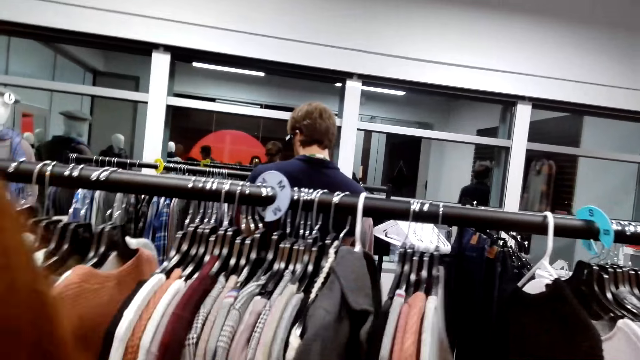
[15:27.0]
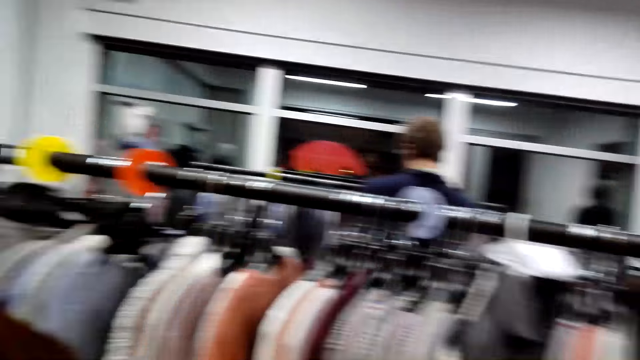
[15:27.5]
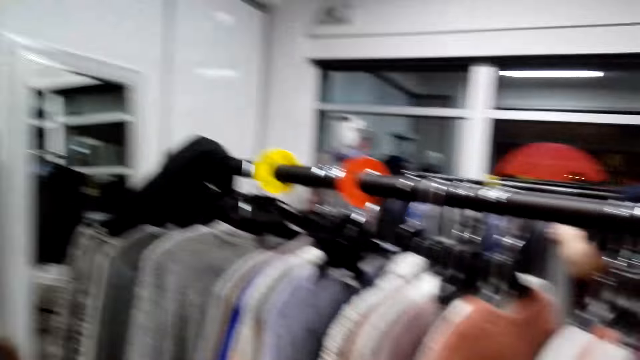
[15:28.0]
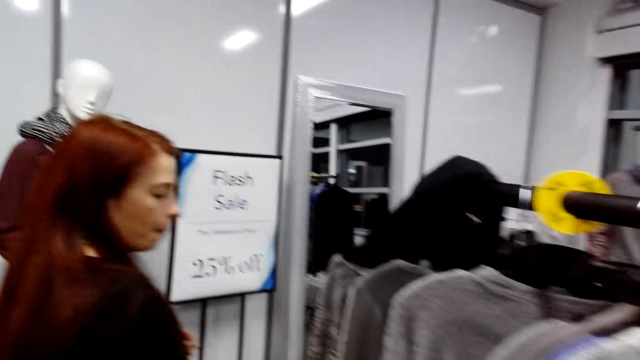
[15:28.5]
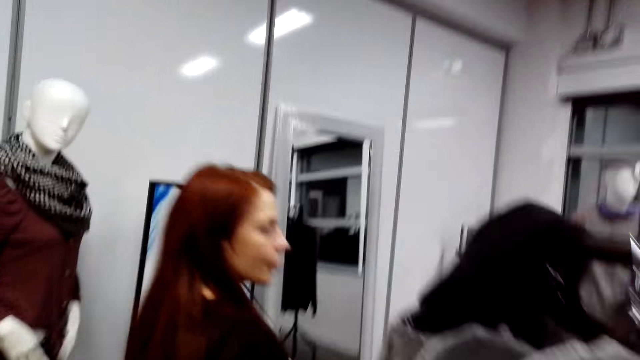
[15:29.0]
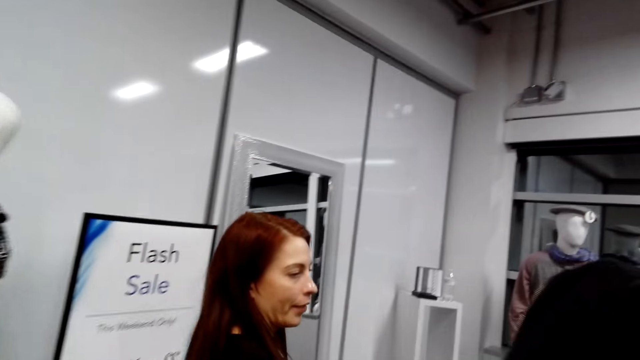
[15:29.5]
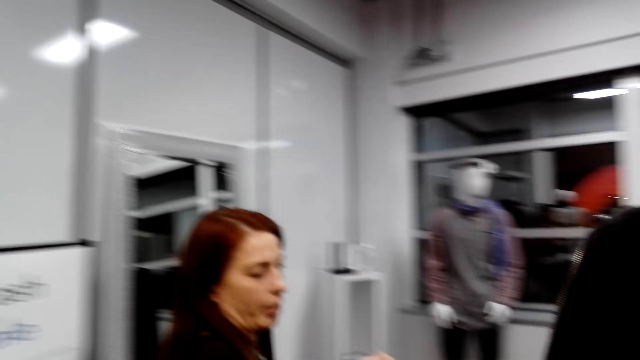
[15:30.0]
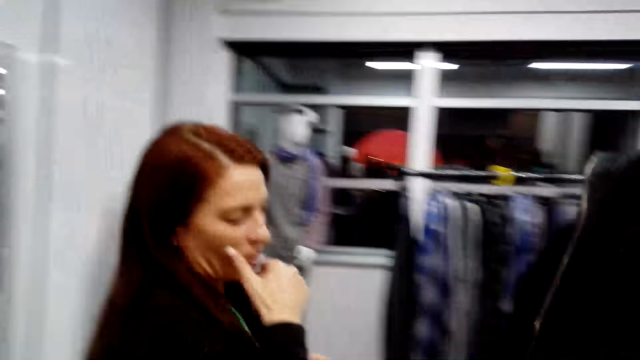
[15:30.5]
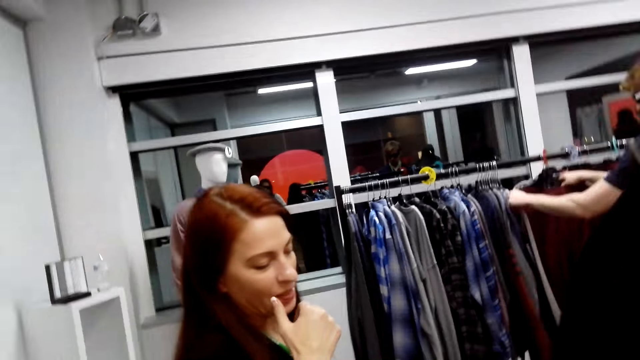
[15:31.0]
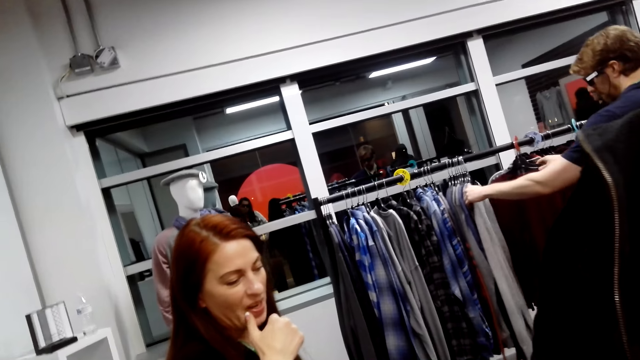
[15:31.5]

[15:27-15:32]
A man looks at the cloth.

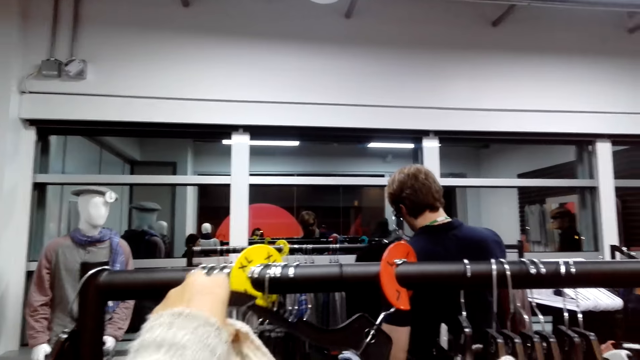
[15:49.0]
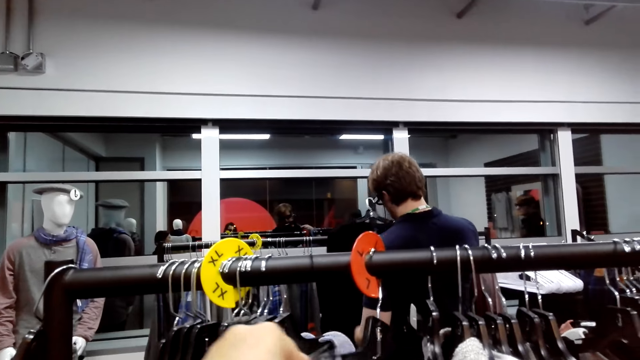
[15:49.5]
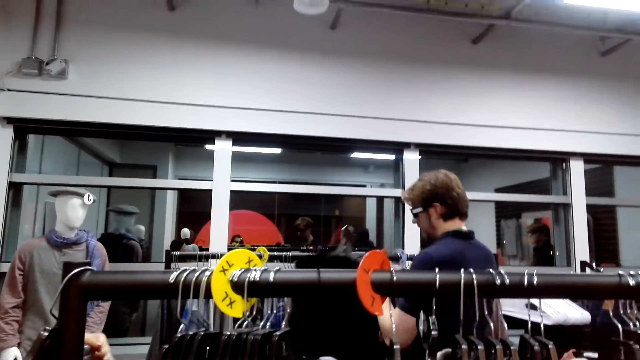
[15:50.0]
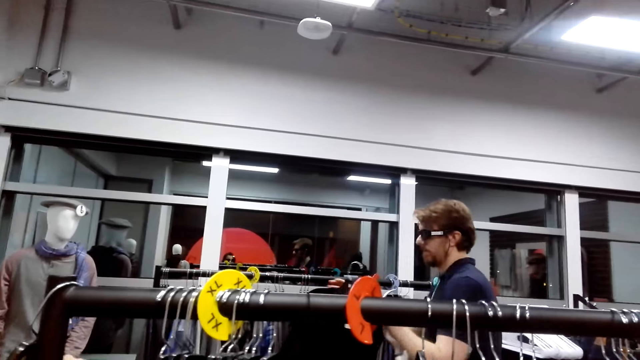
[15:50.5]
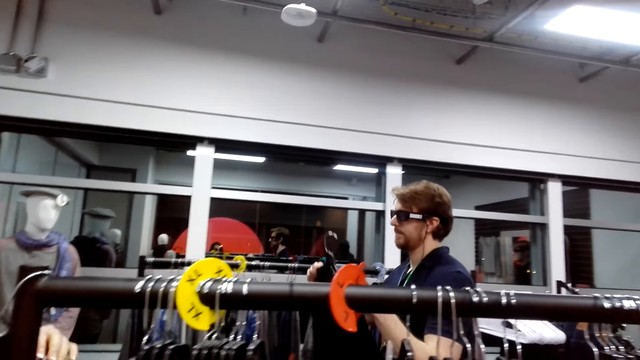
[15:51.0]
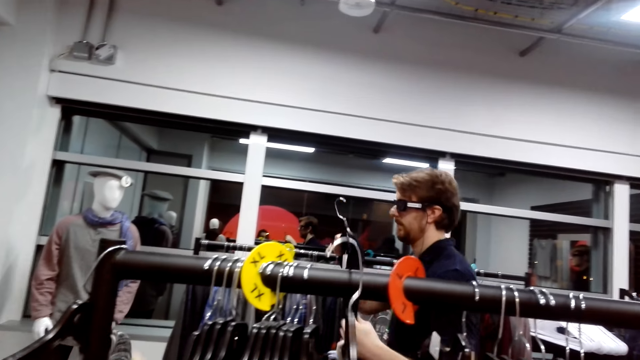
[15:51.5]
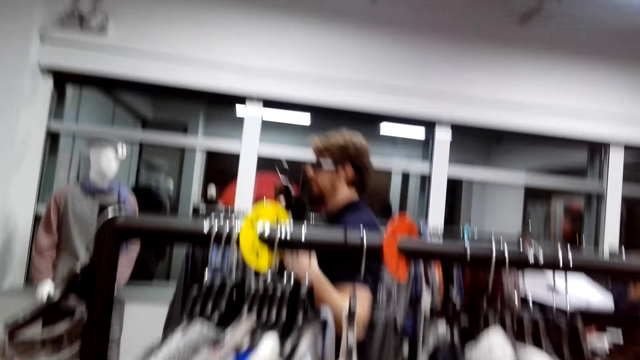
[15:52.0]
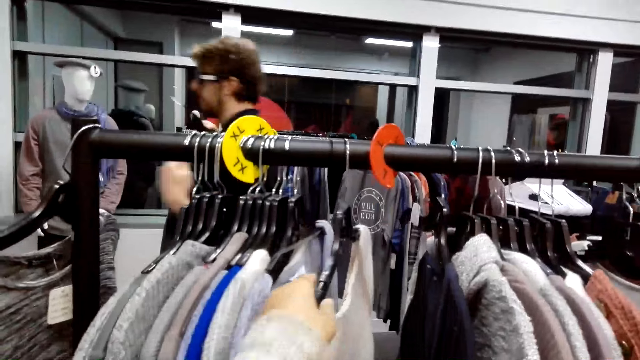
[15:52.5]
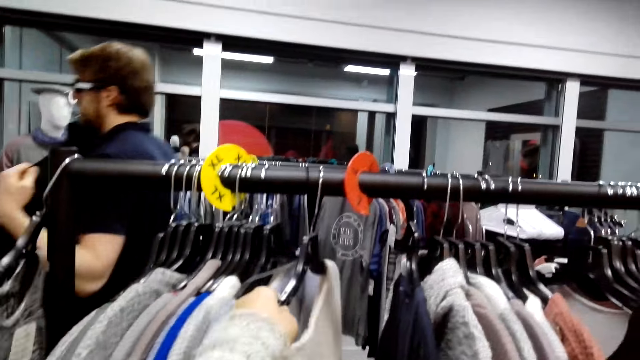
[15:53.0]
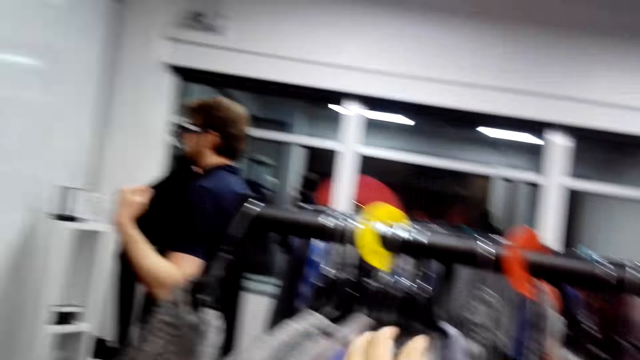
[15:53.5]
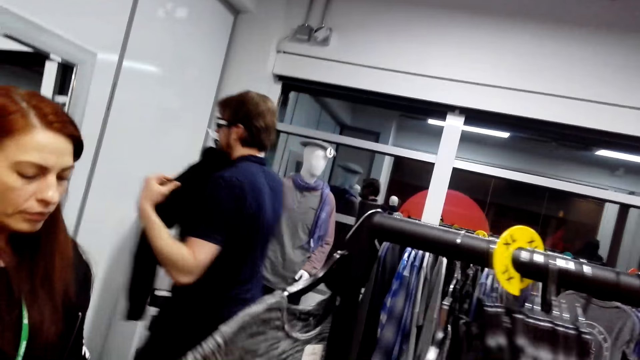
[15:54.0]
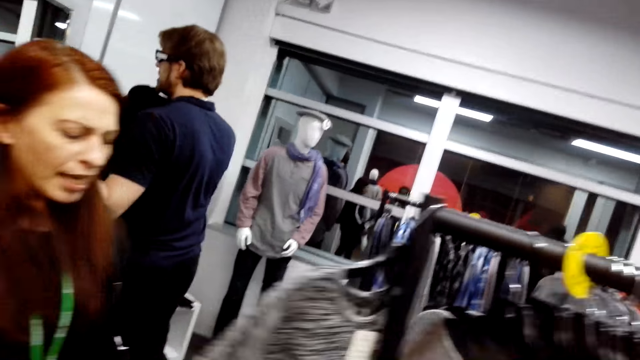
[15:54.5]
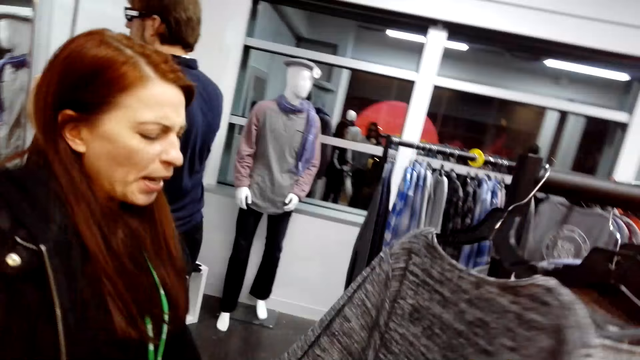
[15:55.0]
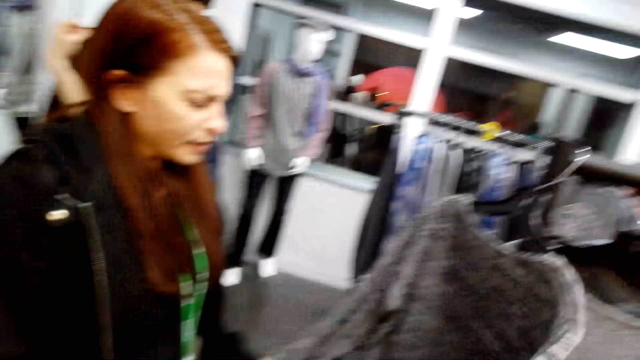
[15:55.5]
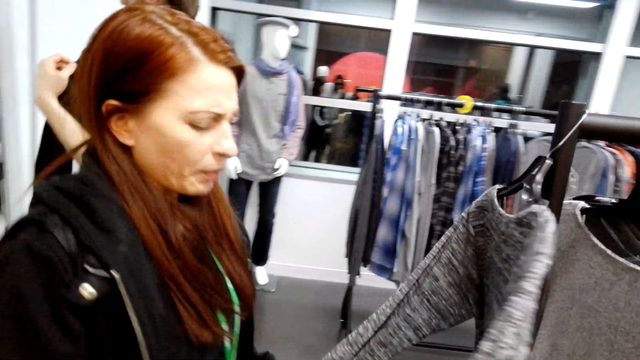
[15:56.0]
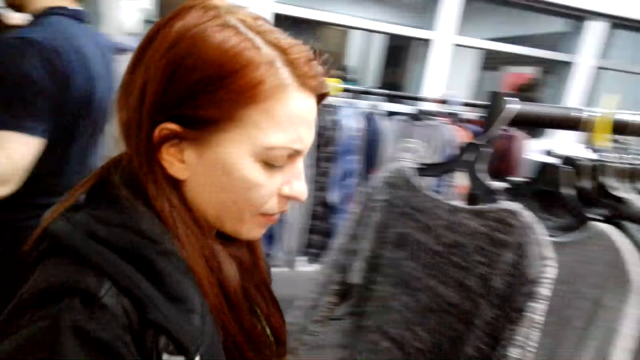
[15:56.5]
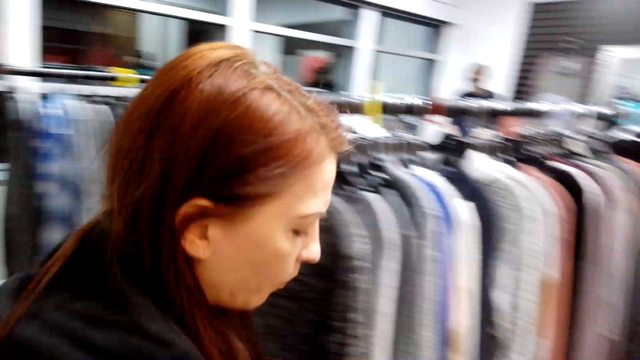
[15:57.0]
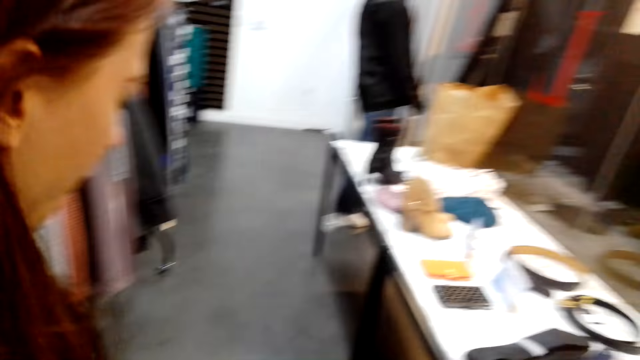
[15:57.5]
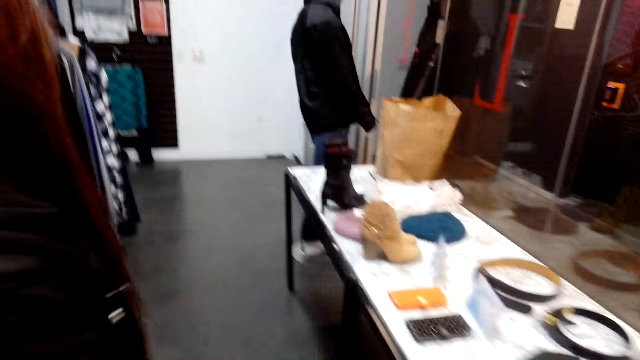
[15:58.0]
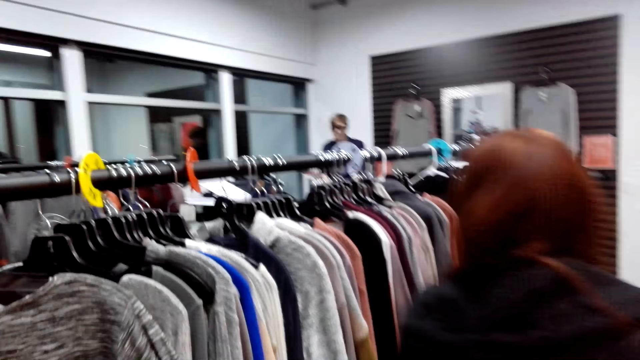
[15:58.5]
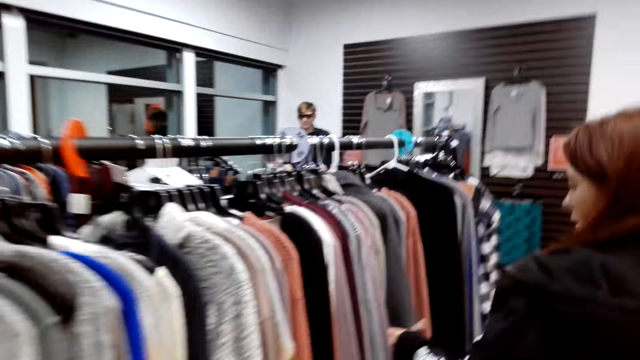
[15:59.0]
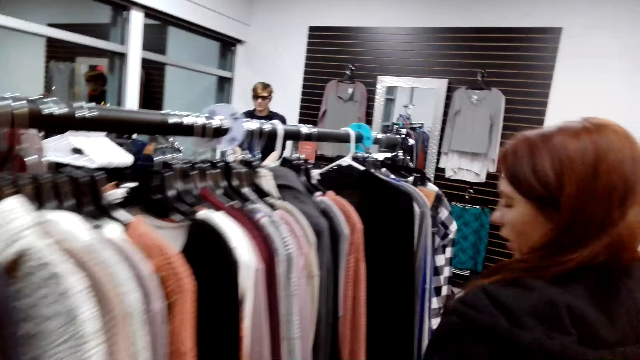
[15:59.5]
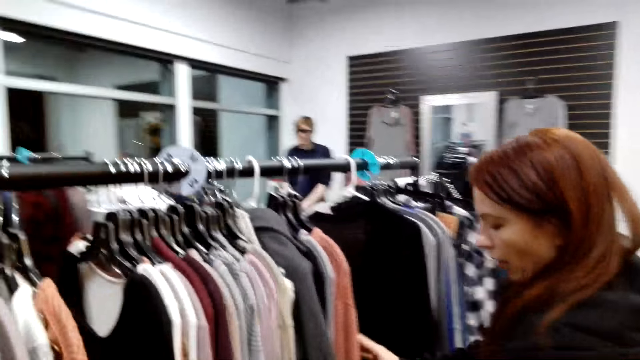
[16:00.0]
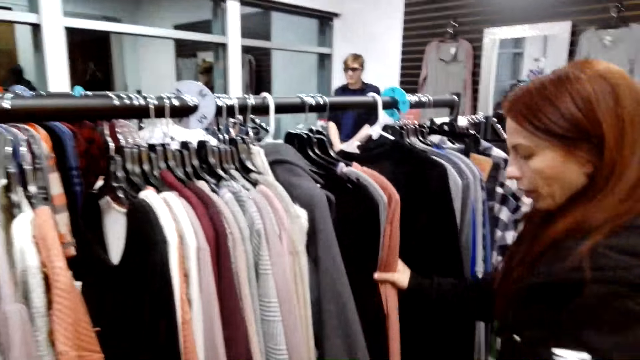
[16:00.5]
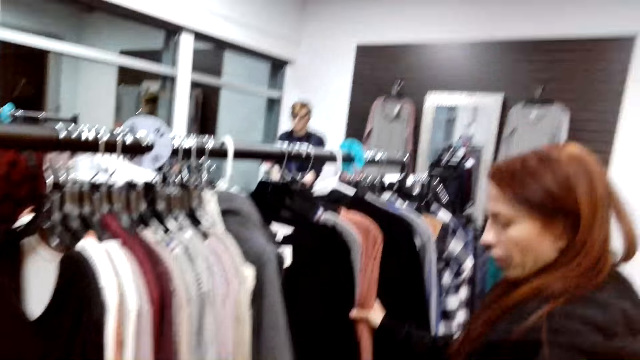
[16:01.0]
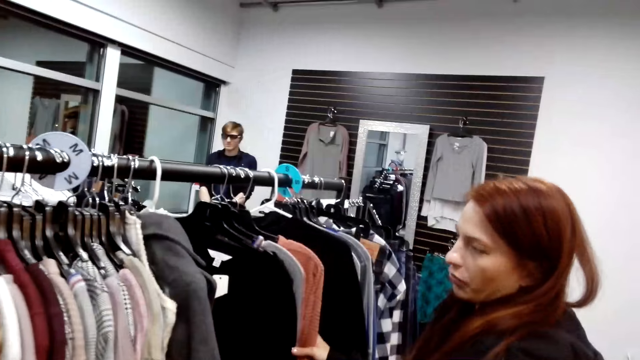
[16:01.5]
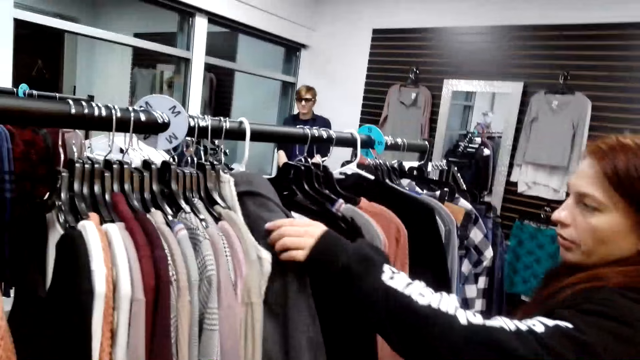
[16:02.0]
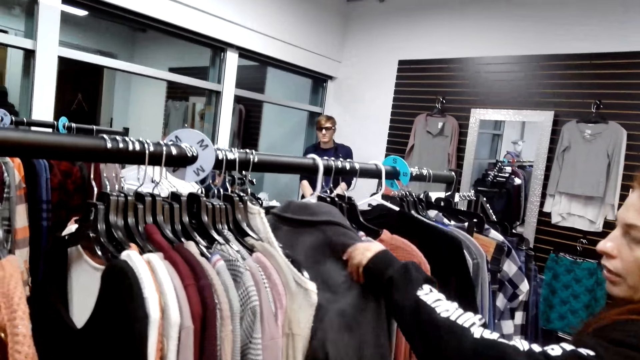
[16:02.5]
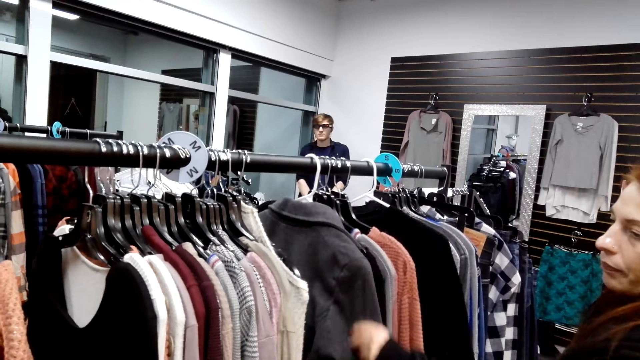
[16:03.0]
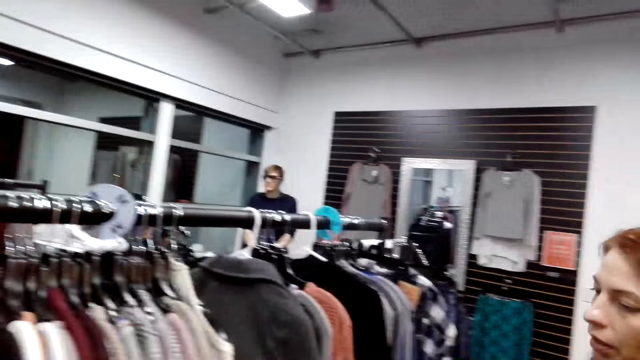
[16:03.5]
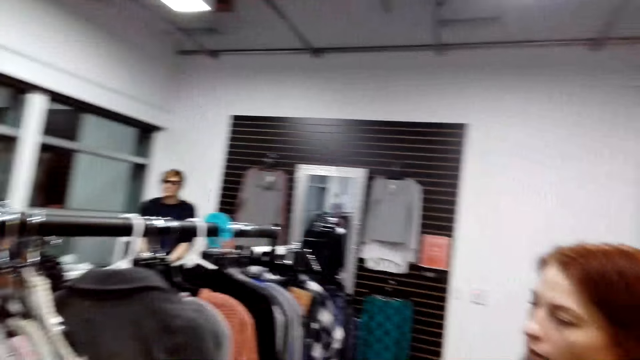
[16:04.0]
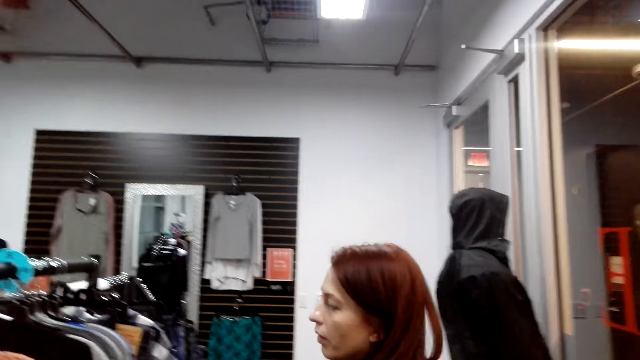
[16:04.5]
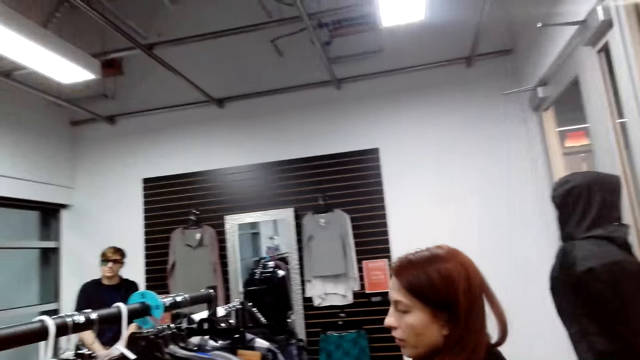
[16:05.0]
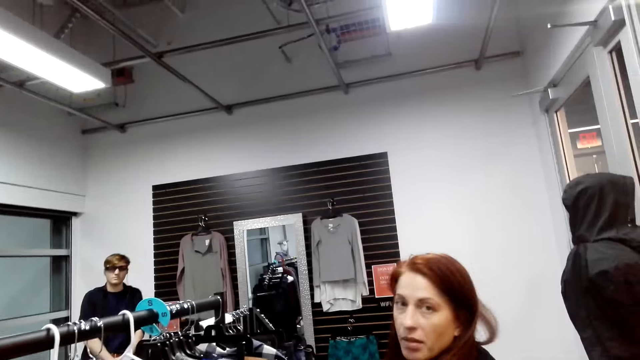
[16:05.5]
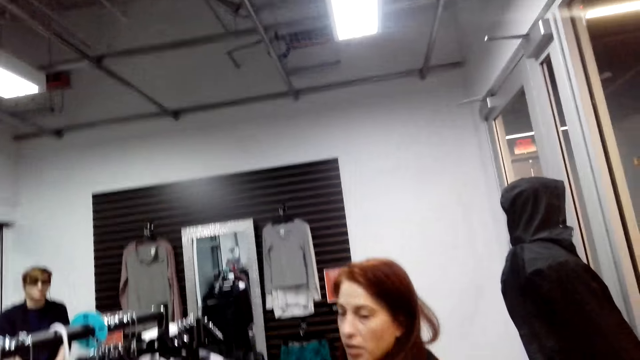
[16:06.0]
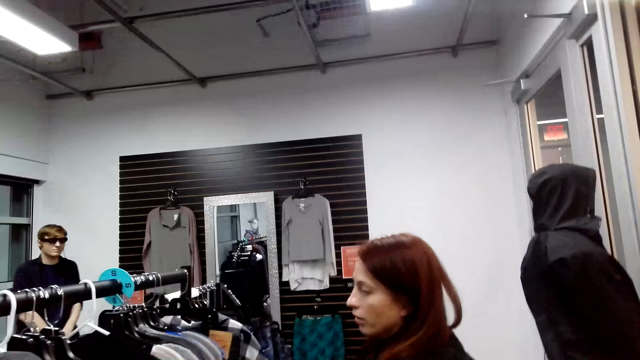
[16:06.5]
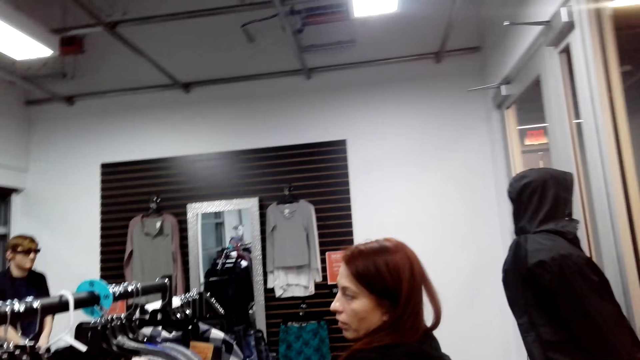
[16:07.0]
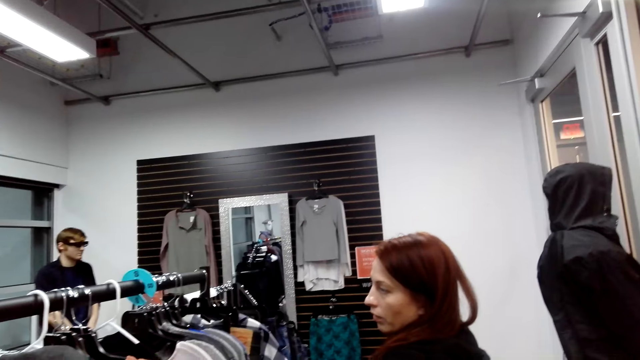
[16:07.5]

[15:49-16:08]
A man picks up the cloth and steps forward. The camera wearer looks at the clothes. They talk. A lady looks at the clothes, steps forward, touches the clothes, and looks at the clothes.
